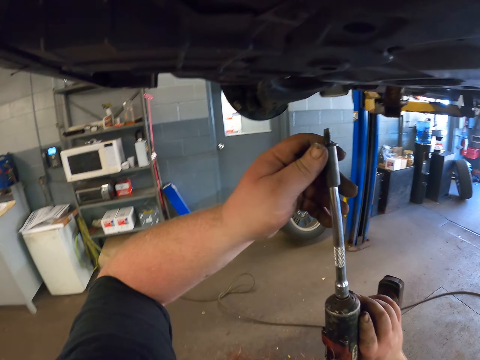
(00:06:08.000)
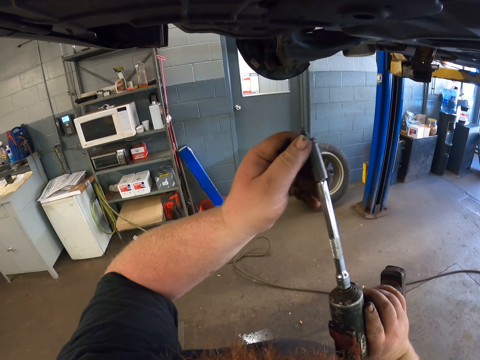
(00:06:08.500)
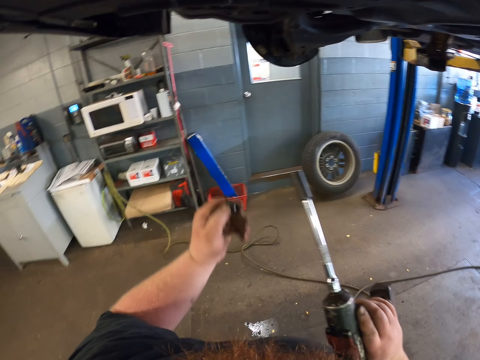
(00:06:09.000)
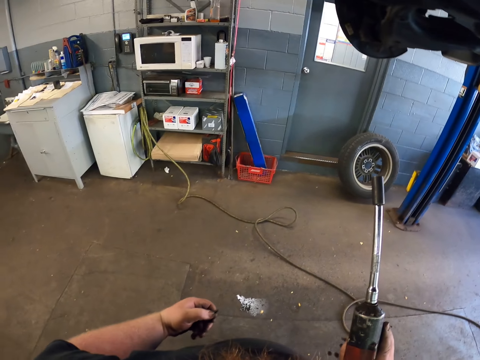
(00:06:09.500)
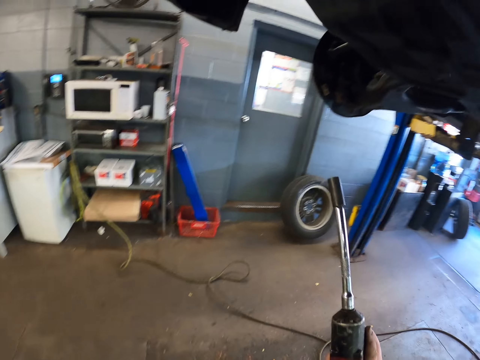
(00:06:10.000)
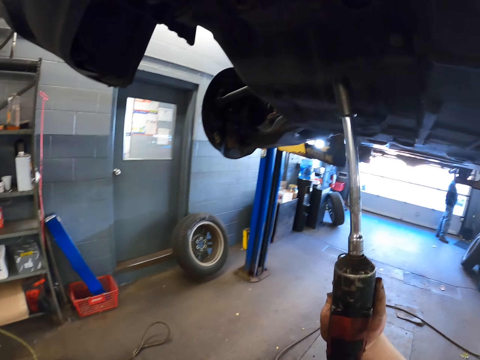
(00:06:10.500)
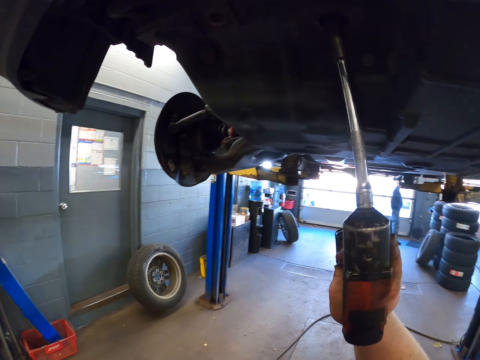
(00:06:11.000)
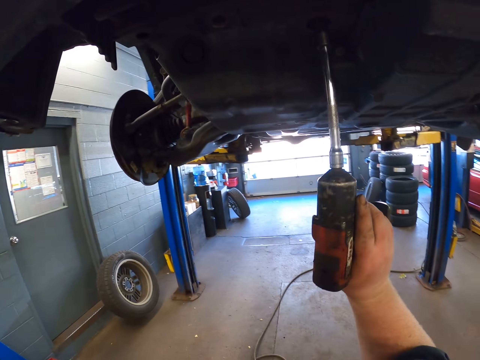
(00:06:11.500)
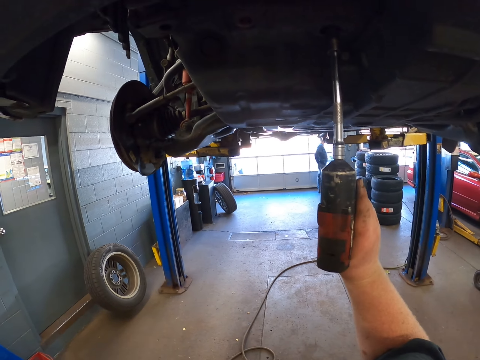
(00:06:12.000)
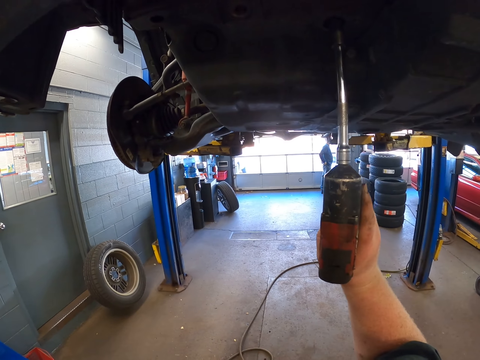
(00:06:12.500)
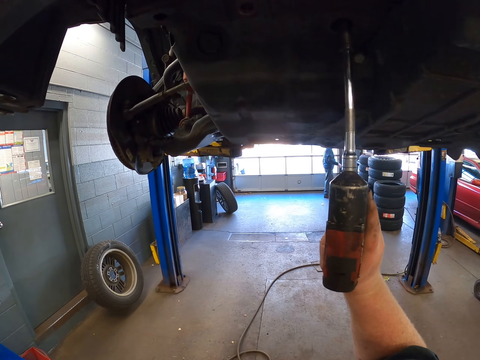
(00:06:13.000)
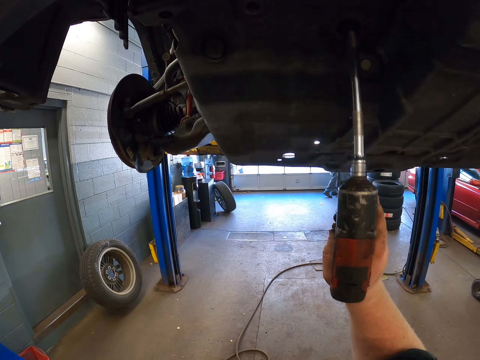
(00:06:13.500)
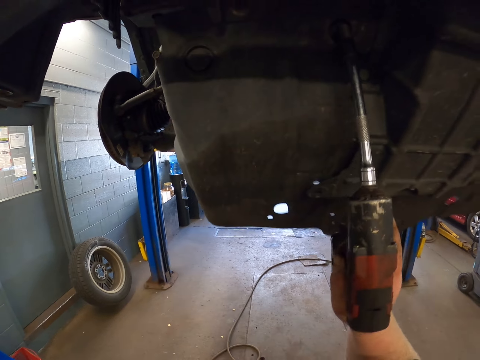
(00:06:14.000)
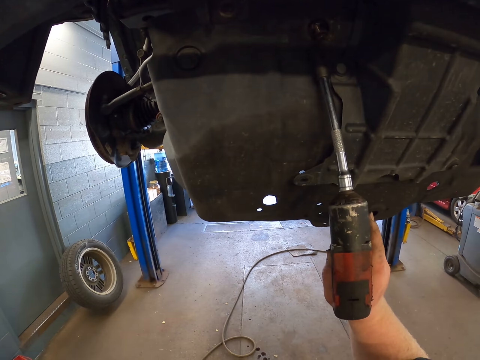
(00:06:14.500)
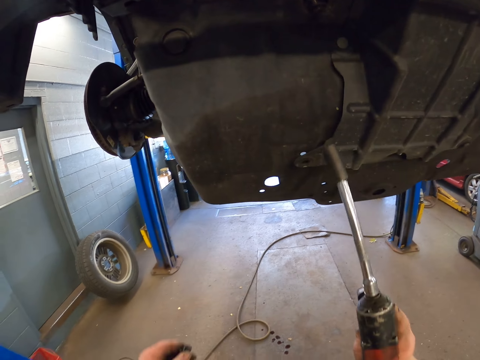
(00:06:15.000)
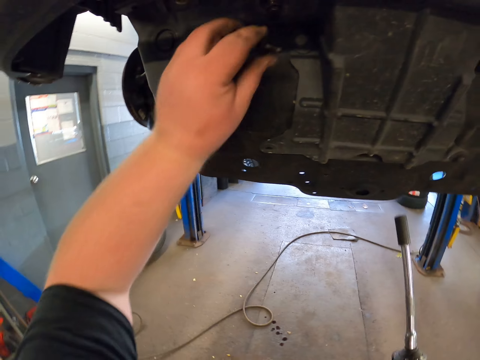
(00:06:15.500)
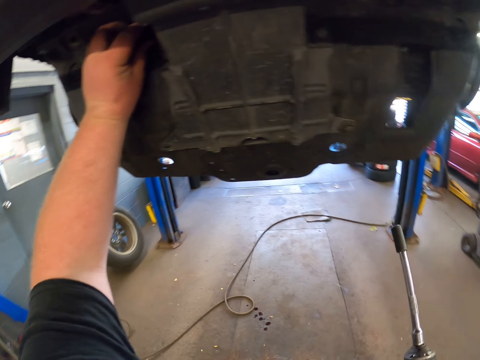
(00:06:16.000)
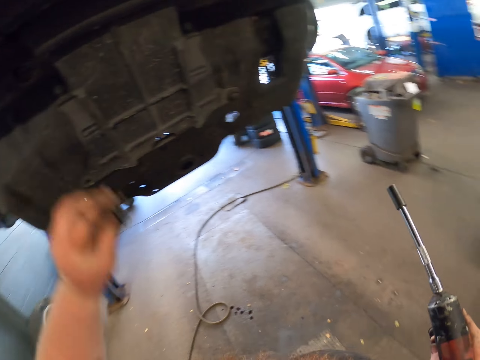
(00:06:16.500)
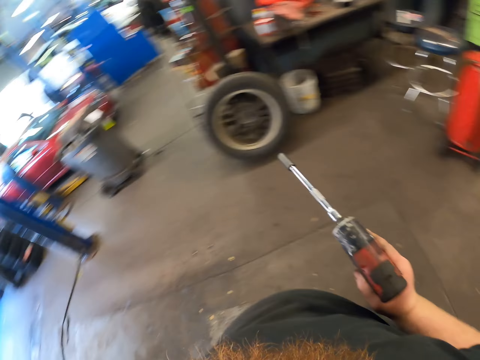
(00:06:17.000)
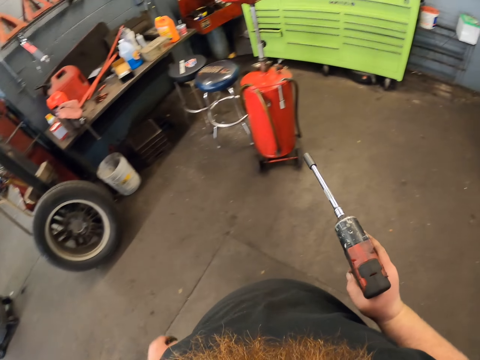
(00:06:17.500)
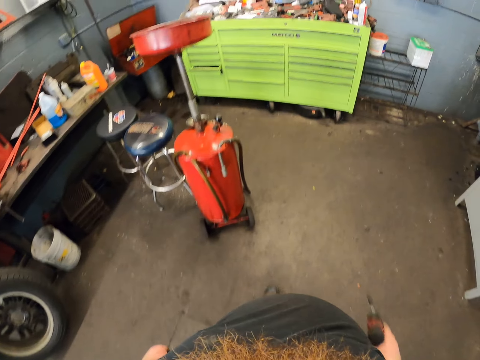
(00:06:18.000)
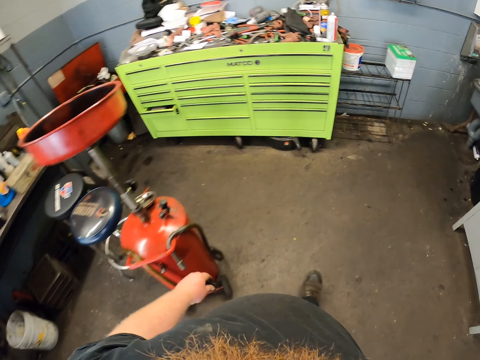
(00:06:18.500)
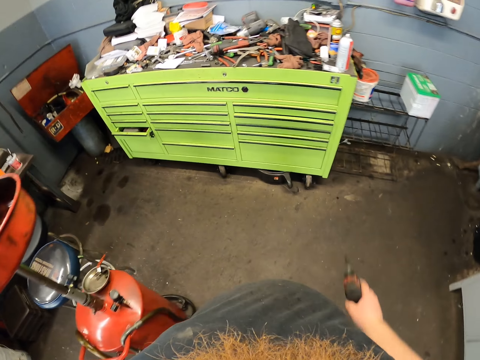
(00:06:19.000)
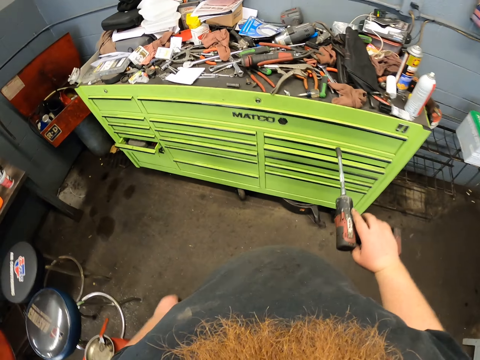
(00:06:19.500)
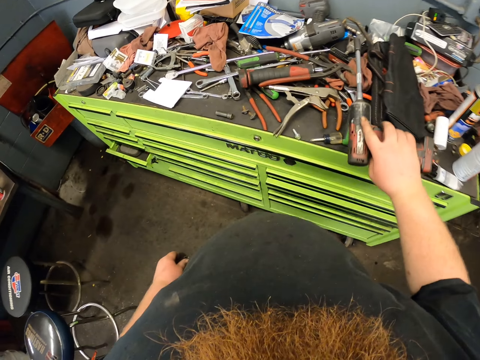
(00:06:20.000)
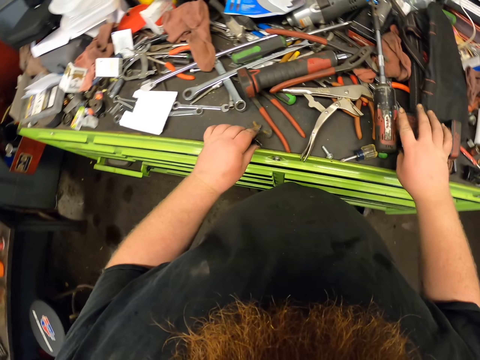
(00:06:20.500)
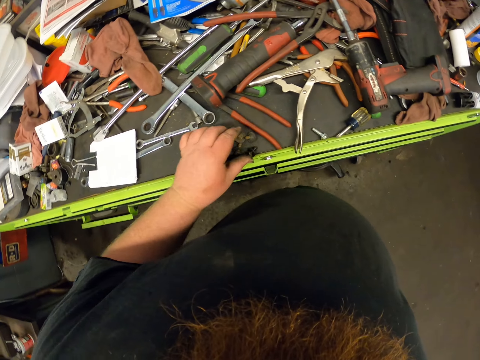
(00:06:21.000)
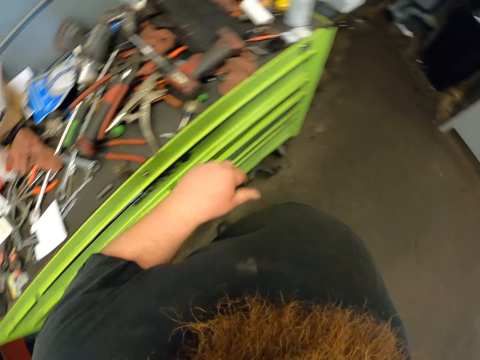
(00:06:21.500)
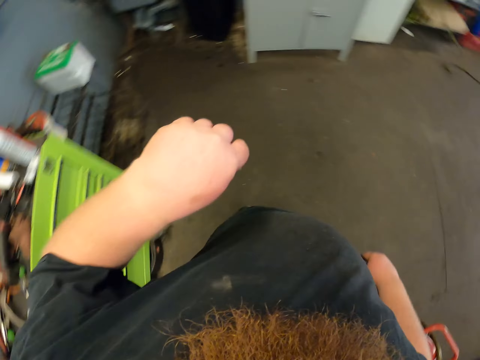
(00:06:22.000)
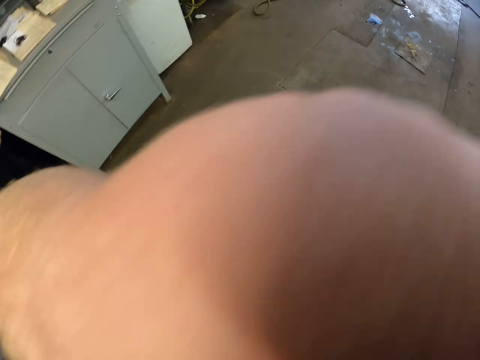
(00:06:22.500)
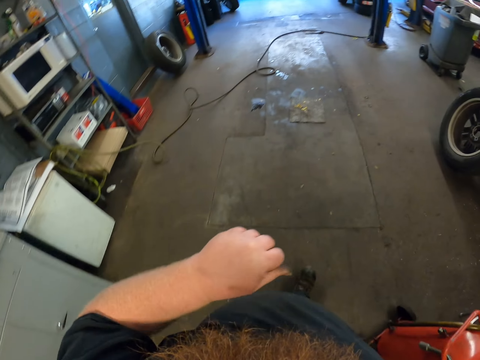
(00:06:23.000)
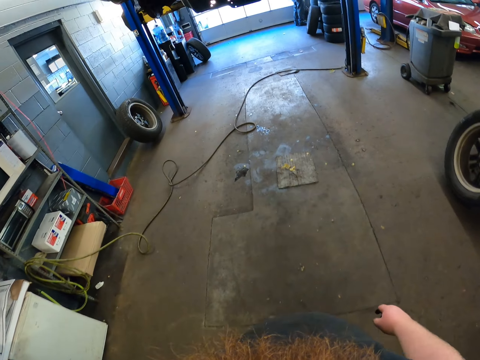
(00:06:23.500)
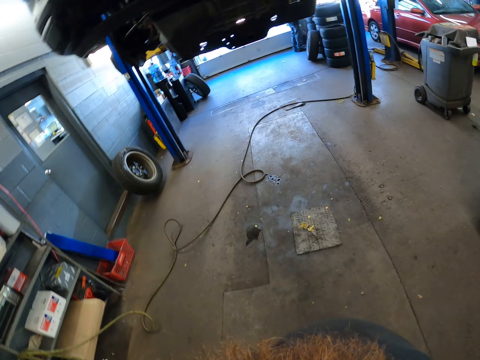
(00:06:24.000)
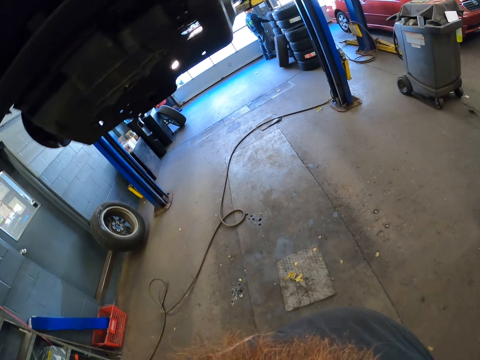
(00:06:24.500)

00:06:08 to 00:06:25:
The camera wearer picks the screw from the drill bit. He holds something. He loosens the screw under the car with the drill. He fixes something. He collects the screw from the car cover with his hand. He carries the screws and drill to the tool drawer. He walks around the garage. He drops the drill on the drawer. He drops the screws on the drawer. He walks to the car. He walks around the garage. He wipes his hand on his face on his way.

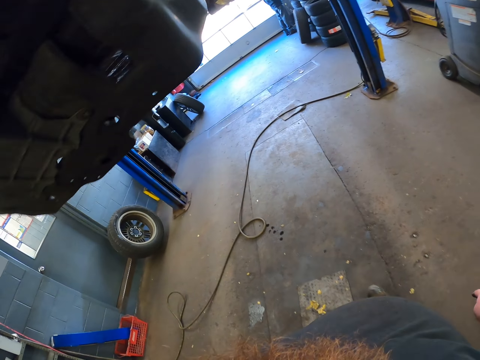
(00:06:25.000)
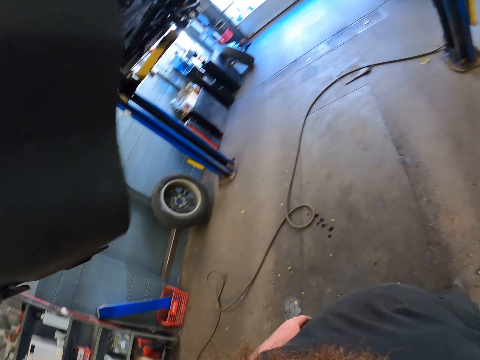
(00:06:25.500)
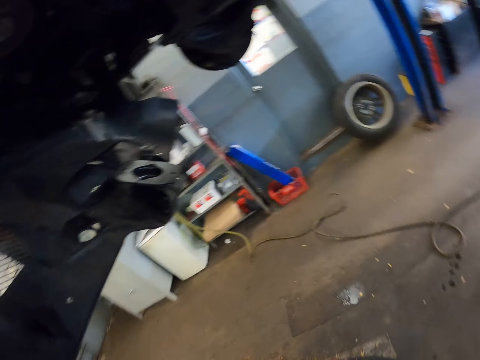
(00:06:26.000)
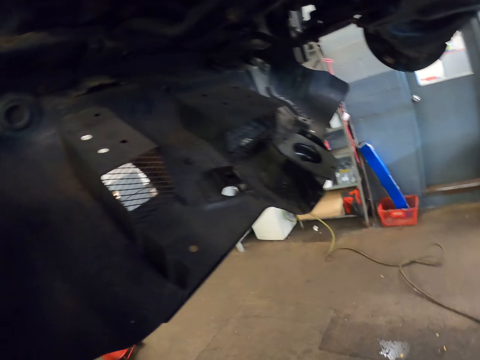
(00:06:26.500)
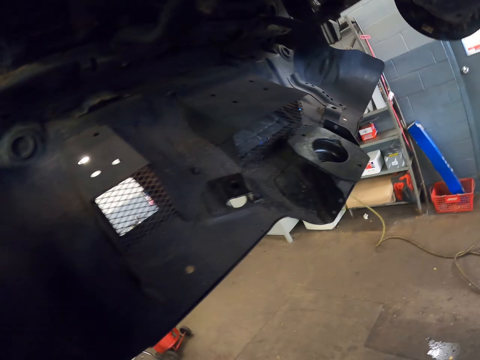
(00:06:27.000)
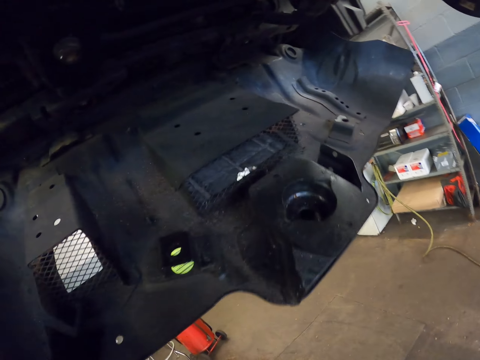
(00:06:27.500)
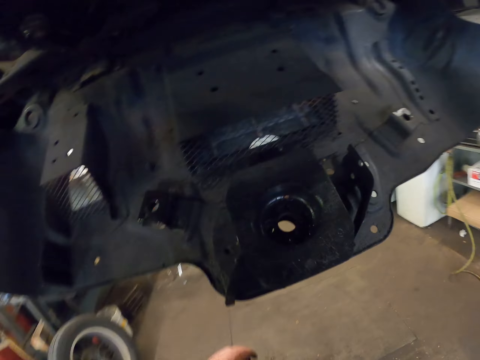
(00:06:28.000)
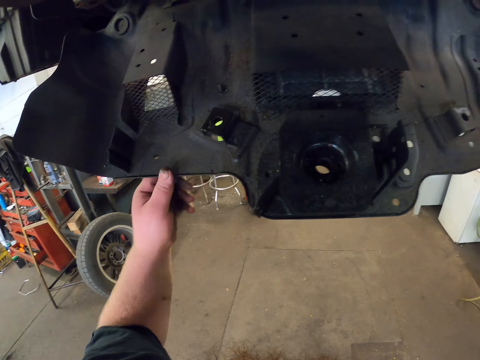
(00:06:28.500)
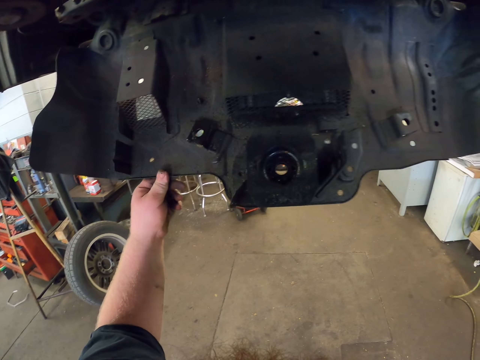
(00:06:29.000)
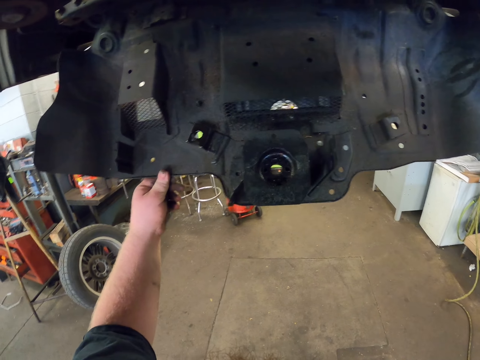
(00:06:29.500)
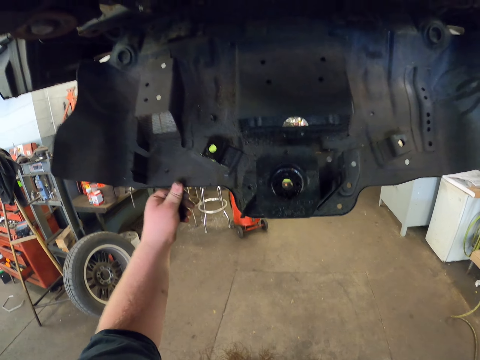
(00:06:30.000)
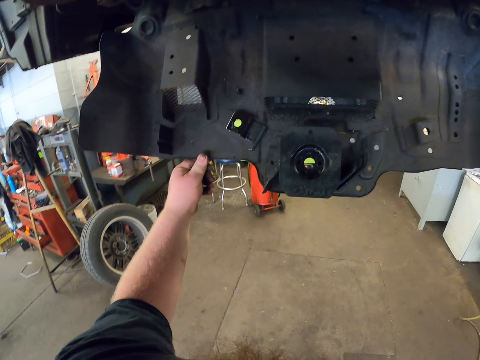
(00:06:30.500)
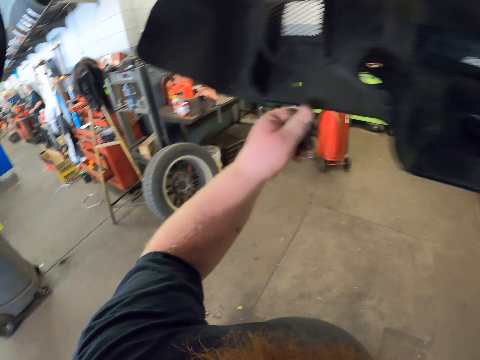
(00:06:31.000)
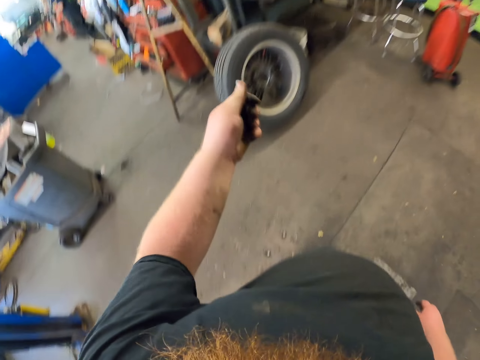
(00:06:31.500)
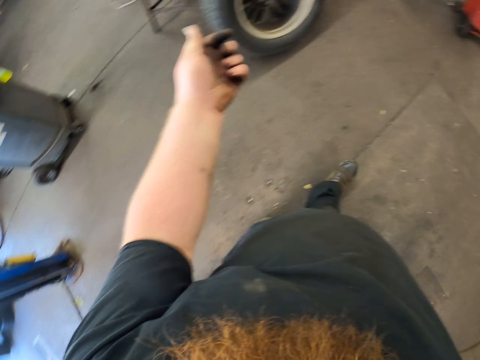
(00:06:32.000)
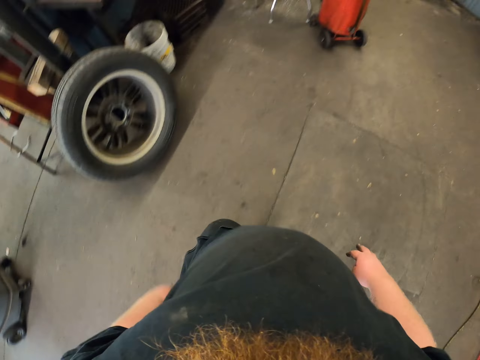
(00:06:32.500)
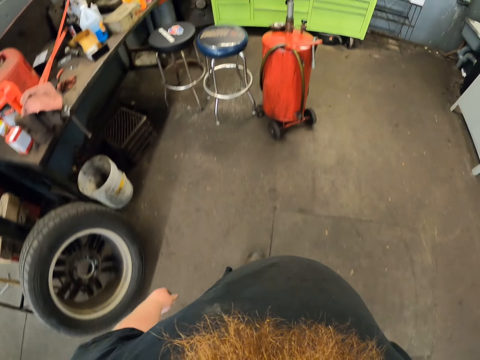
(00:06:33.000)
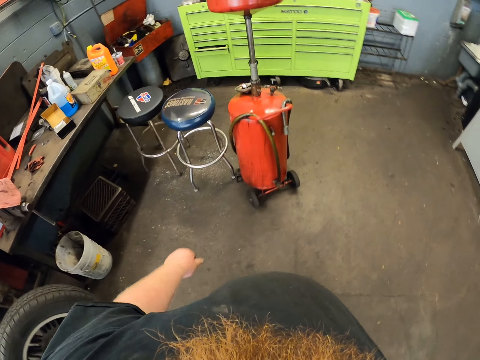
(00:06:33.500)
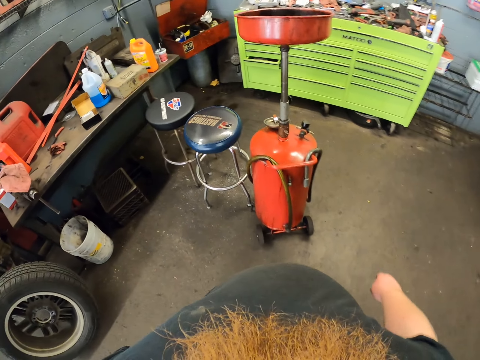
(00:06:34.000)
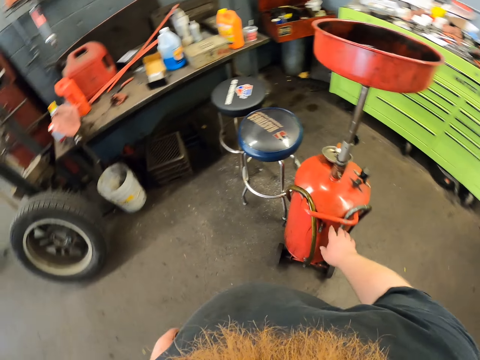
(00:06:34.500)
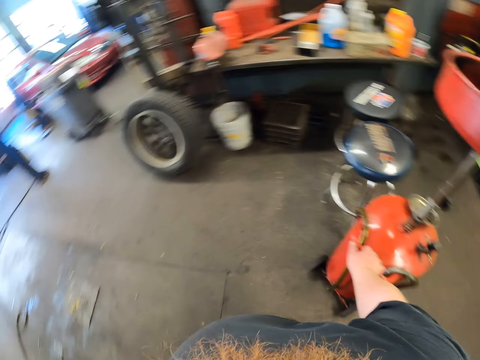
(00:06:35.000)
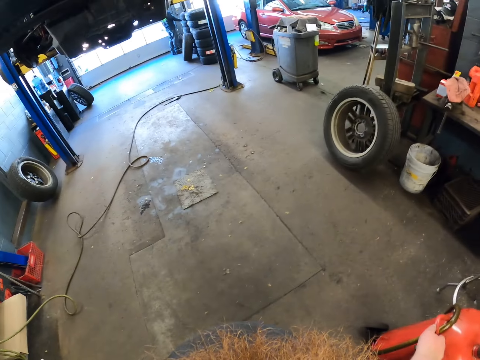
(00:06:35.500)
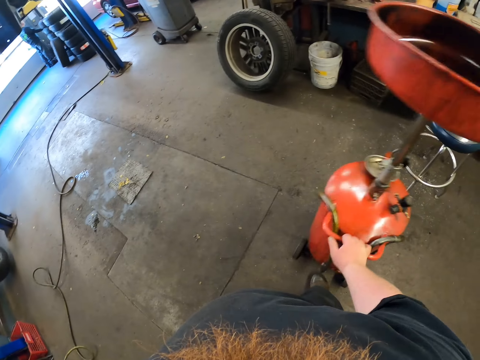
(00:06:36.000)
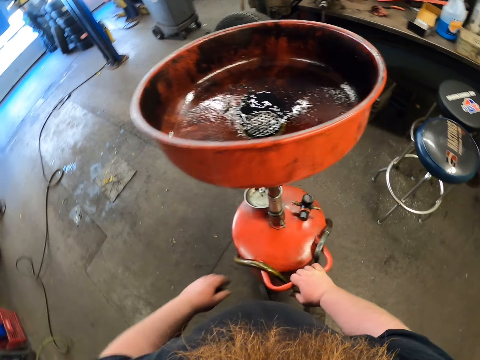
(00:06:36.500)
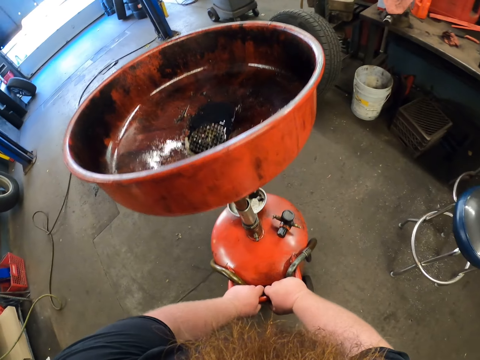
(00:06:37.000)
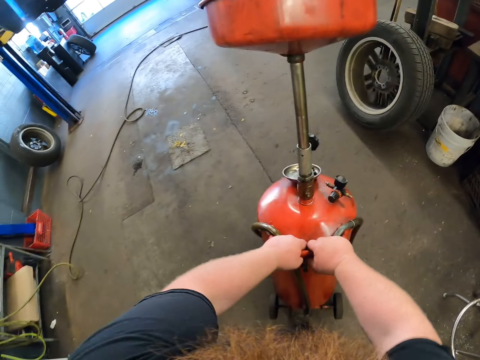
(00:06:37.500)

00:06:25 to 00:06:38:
The camera wearer stands under the car. They look around. They shake the car down cover. They hold something. They walk to the oil collector. They walk around the garage. They push the oil collector to the car. They touch something.
